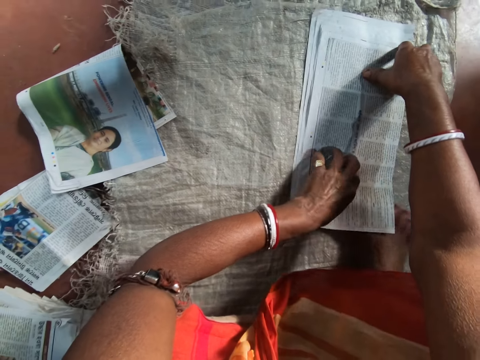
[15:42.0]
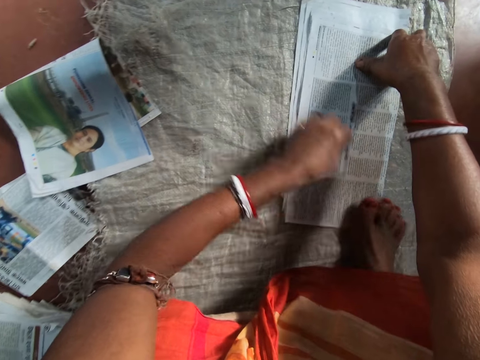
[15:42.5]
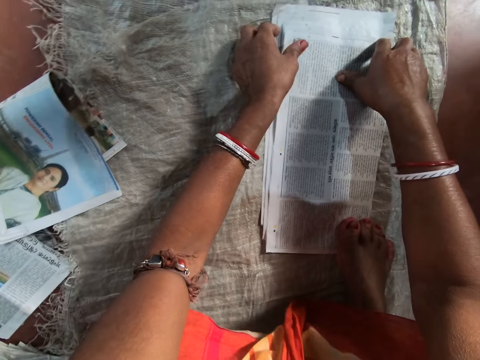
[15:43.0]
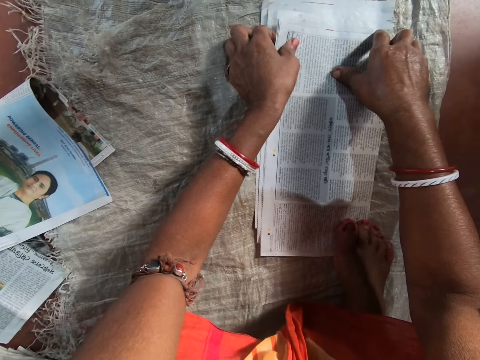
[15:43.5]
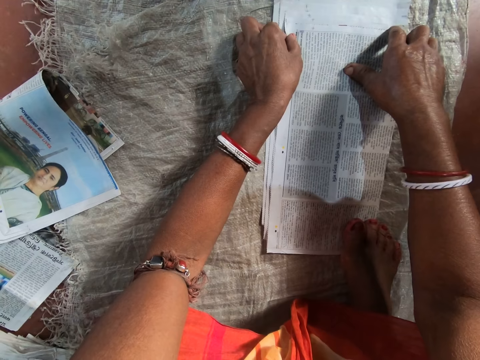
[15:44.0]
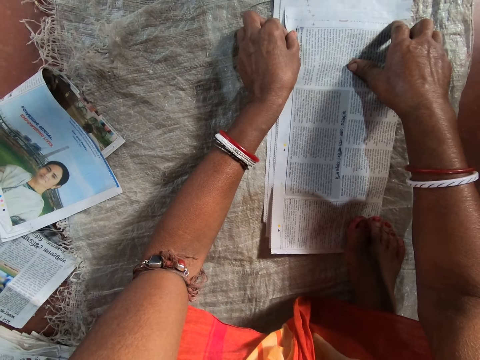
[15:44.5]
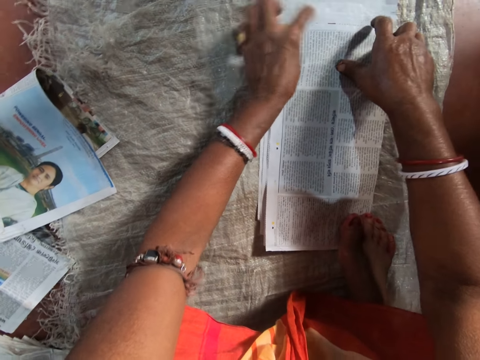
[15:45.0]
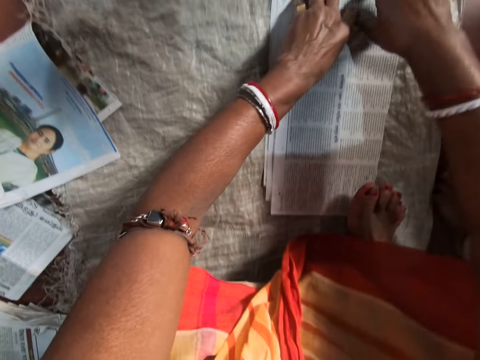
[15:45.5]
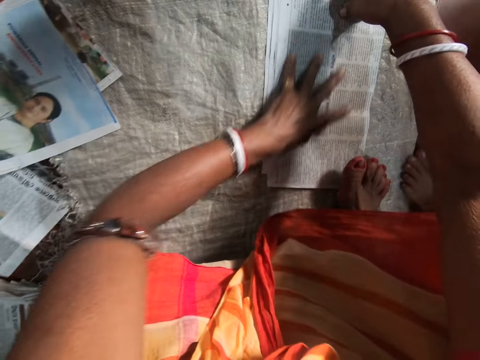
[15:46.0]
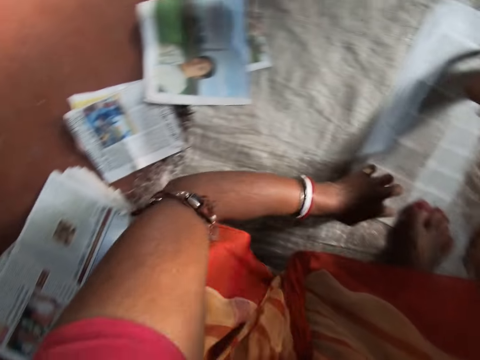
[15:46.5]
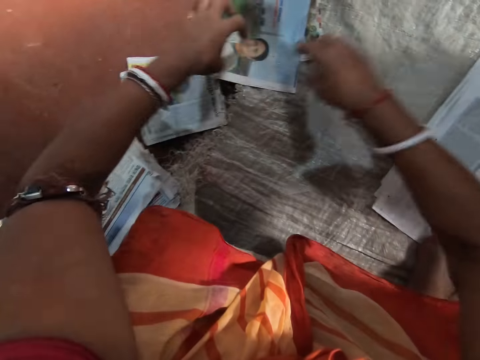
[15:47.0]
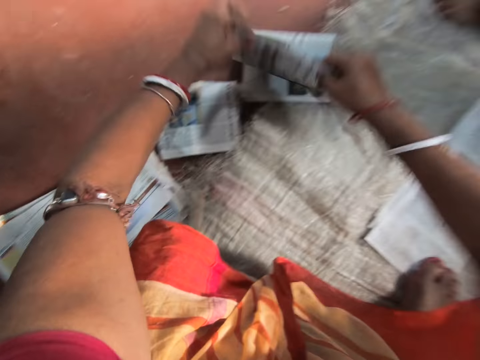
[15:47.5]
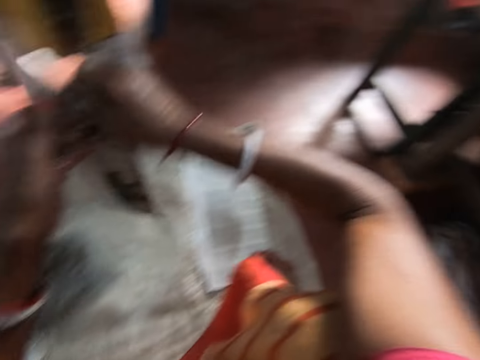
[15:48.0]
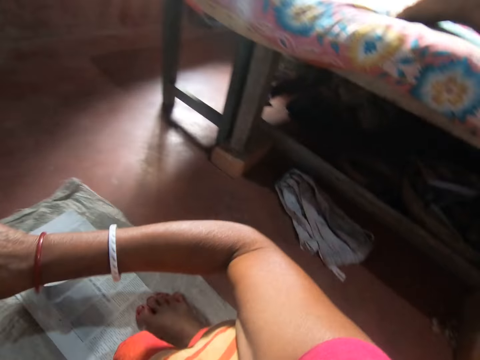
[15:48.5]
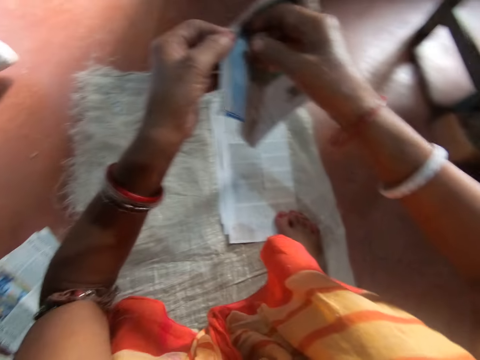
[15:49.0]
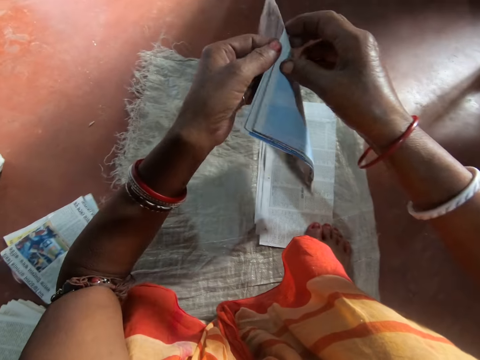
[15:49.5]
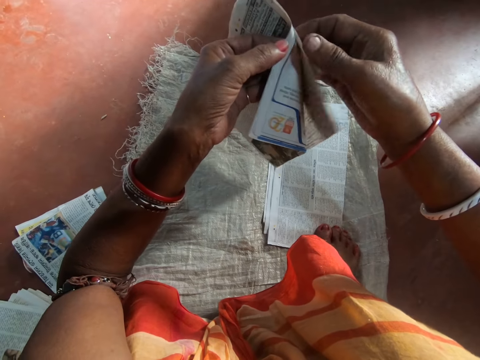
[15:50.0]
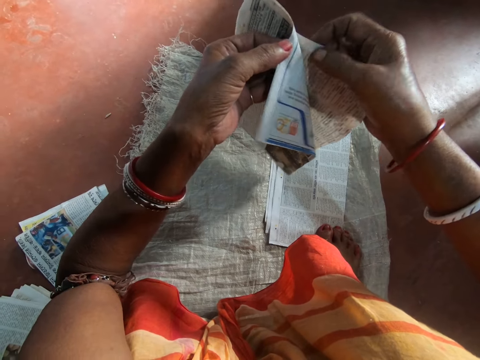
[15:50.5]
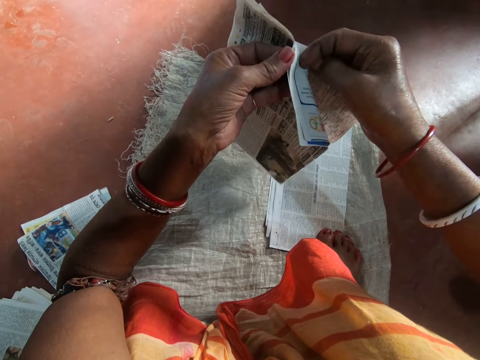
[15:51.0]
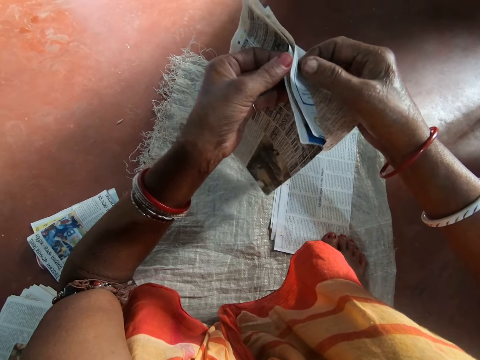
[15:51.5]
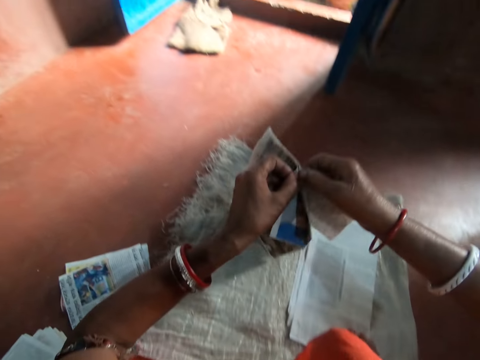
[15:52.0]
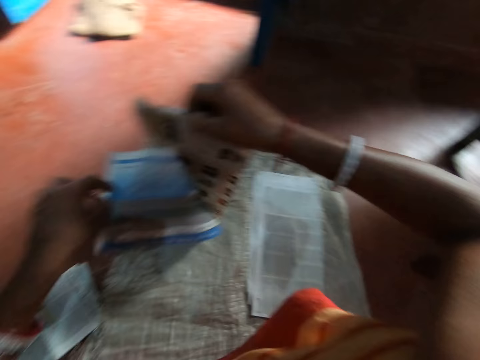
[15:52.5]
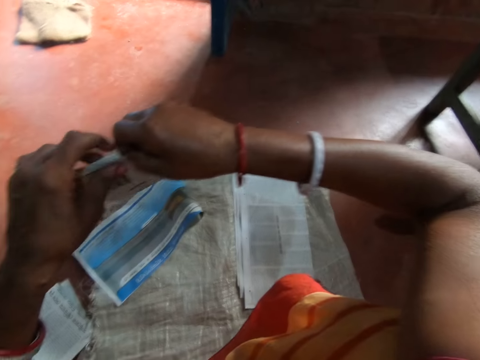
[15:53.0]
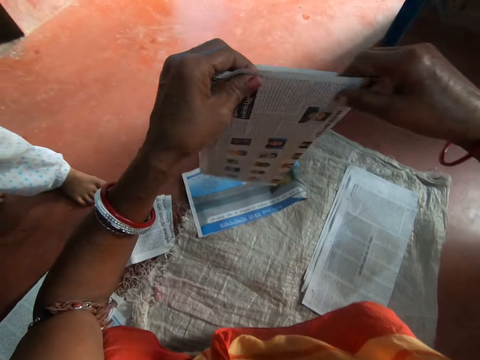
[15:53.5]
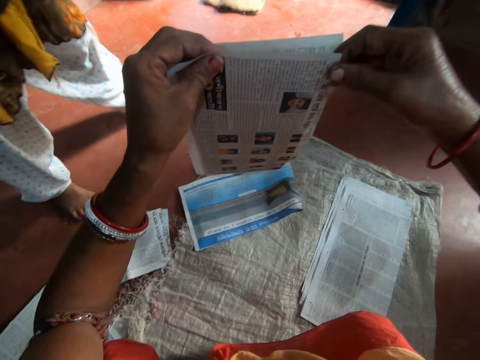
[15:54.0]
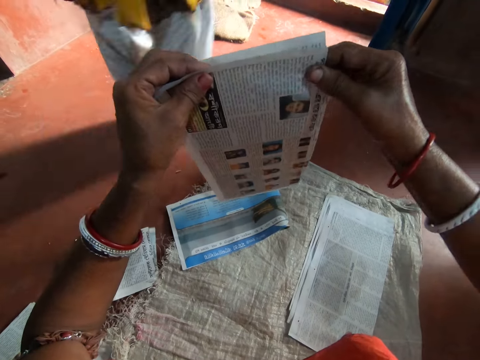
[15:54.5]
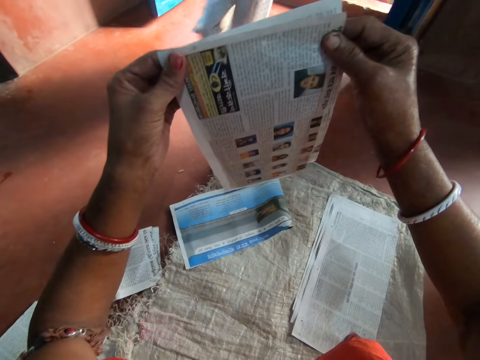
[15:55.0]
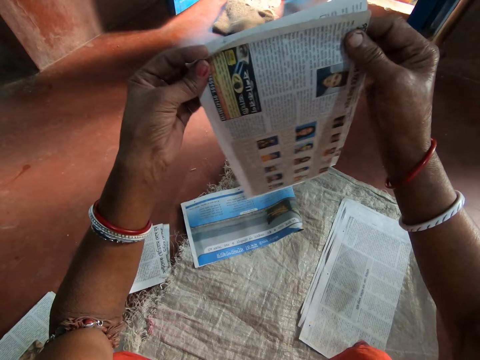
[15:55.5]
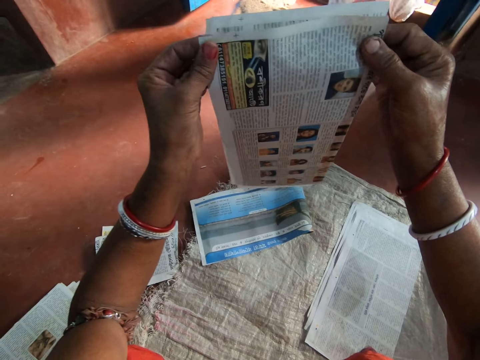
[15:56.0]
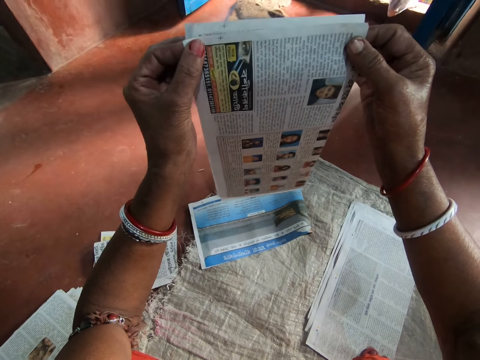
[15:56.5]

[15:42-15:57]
The camera wearer holds the newspaper or magazine on the sack with her right leg. She arranges the magazine on the sack. She picks the newspaper from the sack with her hands. She checks the newspaper with her hands. She separates the newspaper with her hands. She drops the newspaper in her left hand on the sack. She checks the newspaper with her hands.

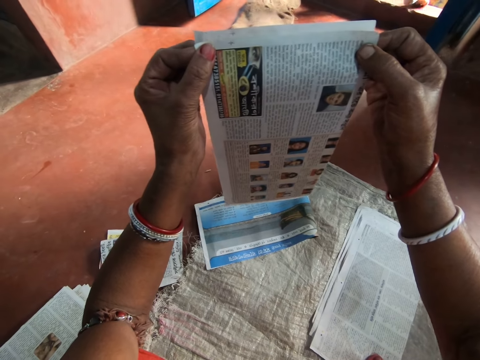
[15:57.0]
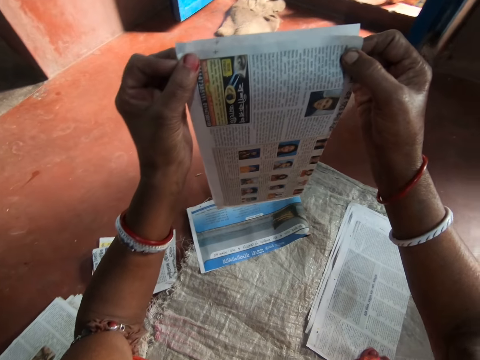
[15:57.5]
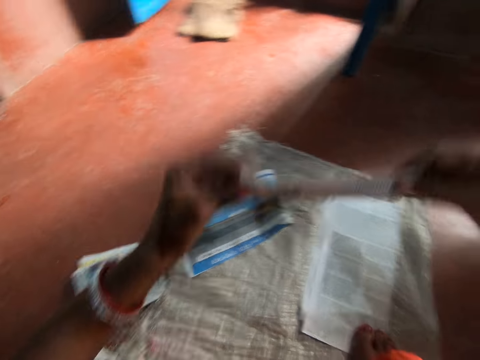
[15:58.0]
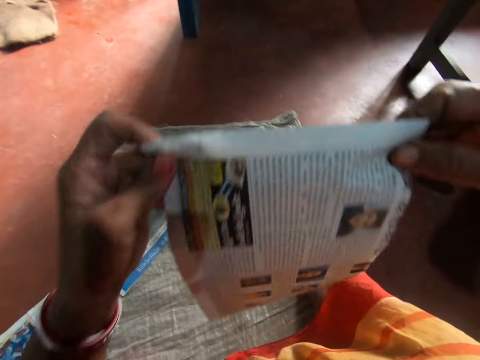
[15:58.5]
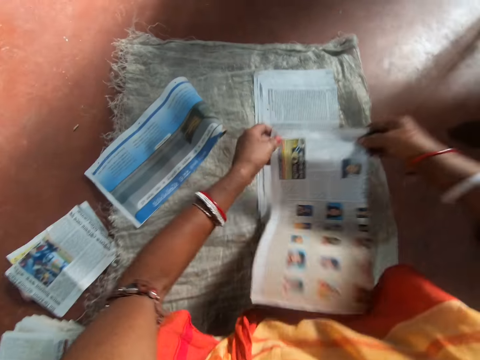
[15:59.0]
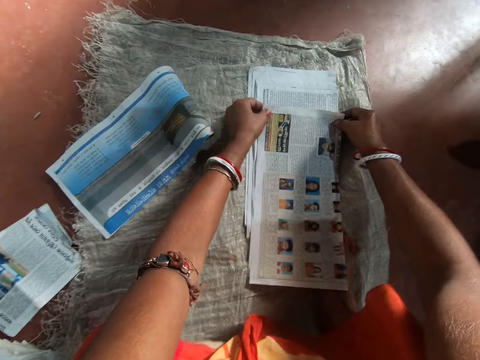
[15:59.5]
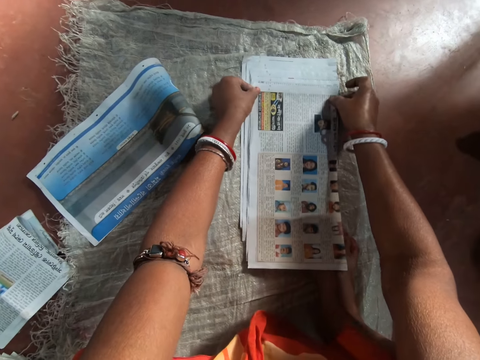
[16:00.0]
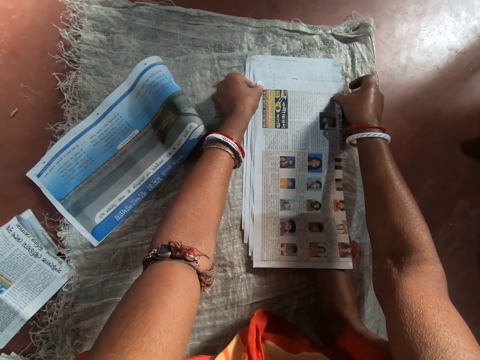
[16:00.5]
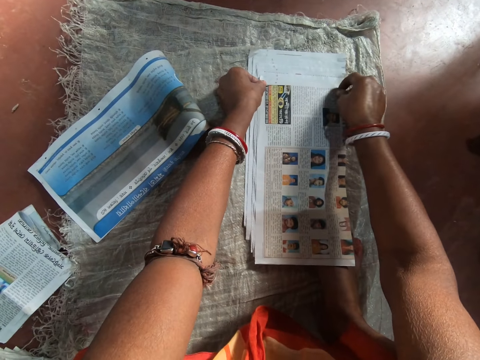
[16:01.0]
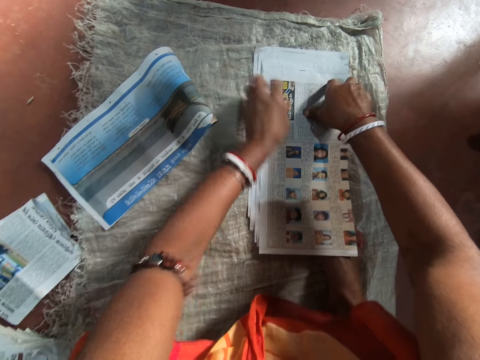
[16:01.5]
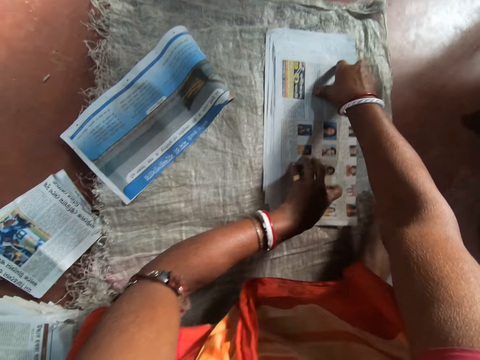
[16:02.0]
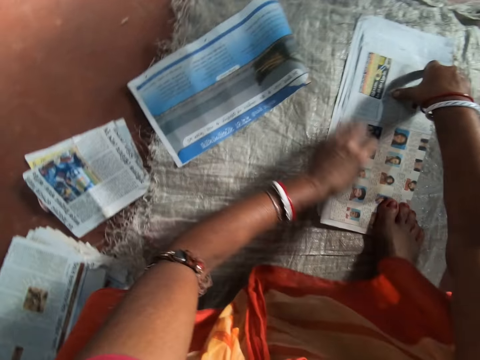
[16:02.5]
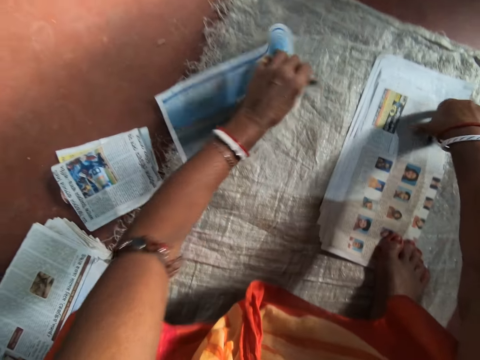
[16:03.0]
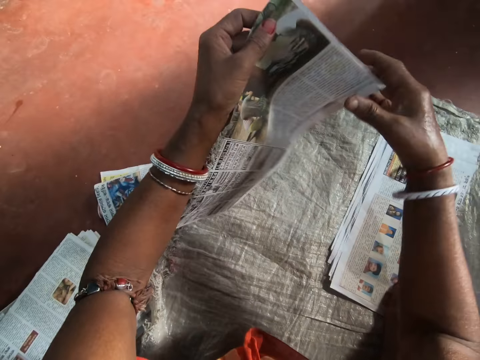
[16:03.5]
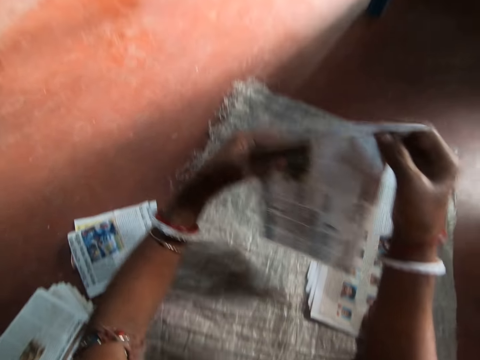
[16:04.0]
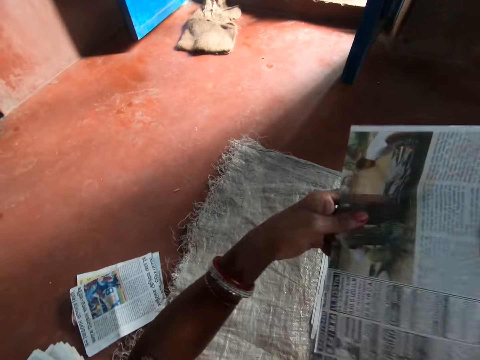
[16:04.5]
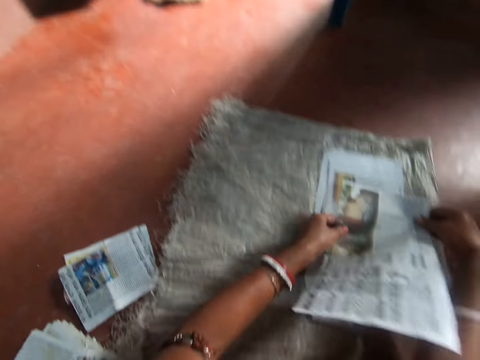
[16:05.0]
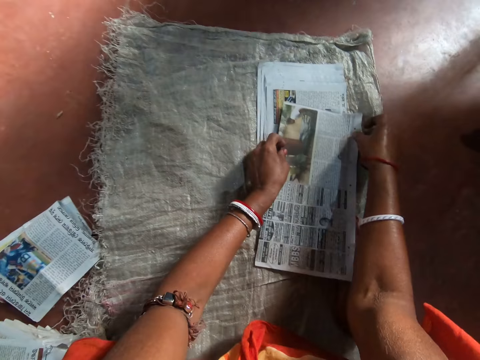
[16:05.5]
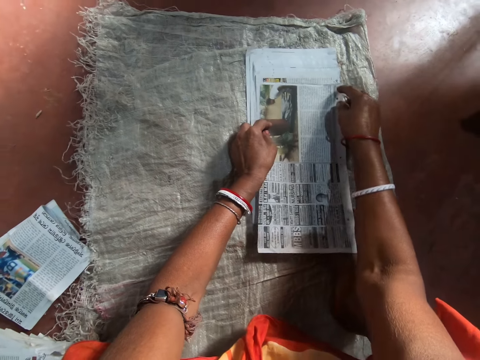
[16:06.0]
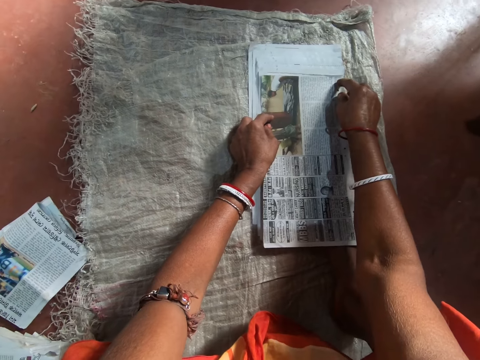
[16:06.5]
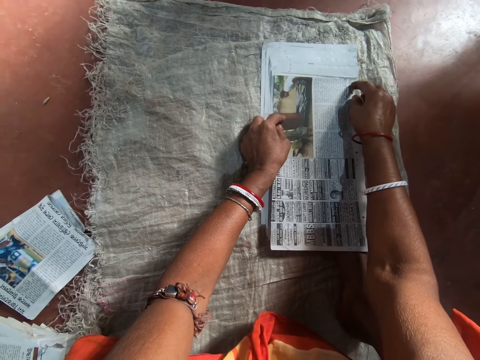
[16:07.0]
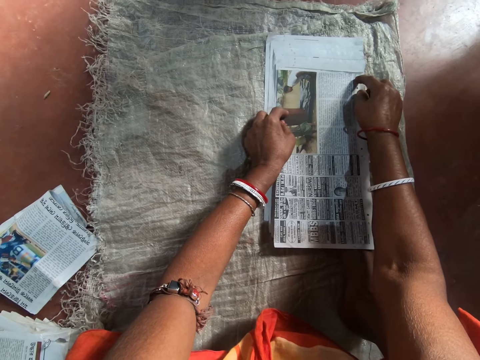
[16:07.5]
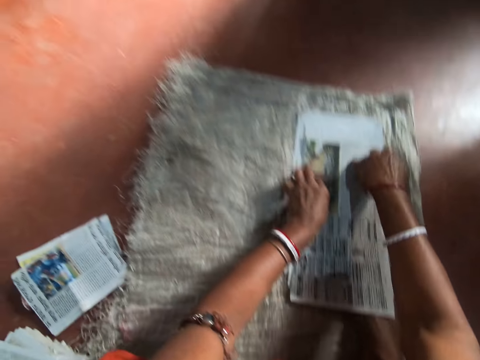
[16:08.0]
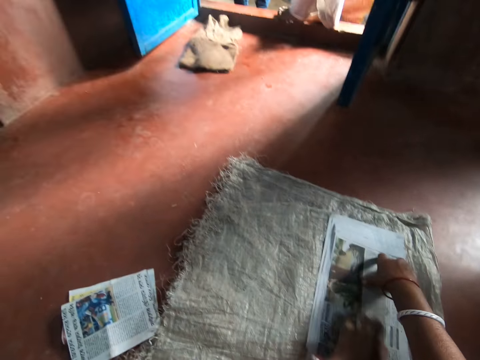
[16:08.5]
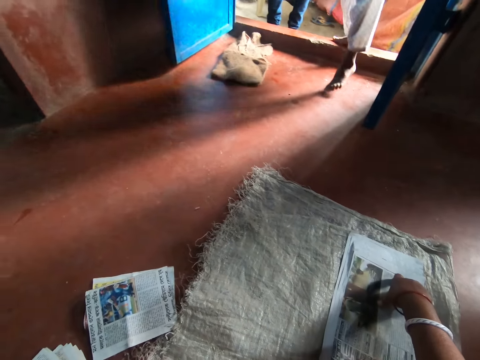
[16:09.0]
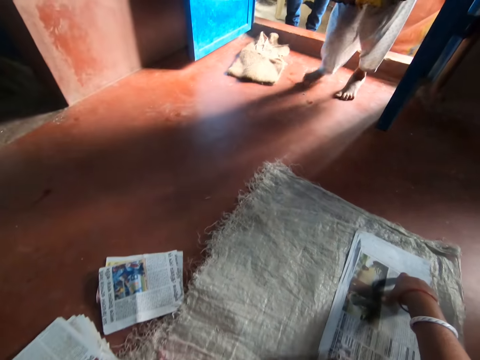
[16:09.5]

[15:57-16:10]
The camera wearer places the newspaper on the sack with her hands. She holds the newspaper on the sack with her right leg. She picks the newspaper from the sack with her left hand. She checks the newspaper with her hands. She places the newspaper on the sack with her hands.
